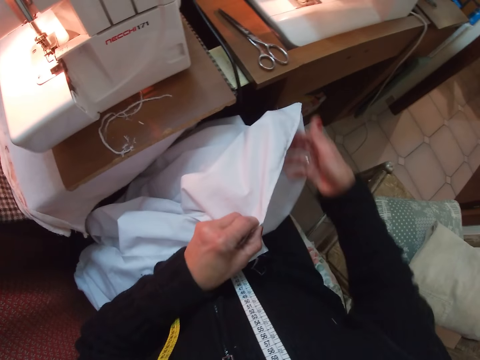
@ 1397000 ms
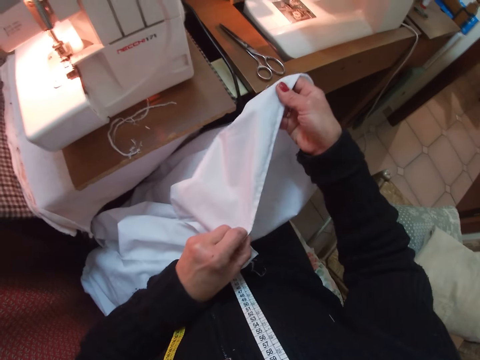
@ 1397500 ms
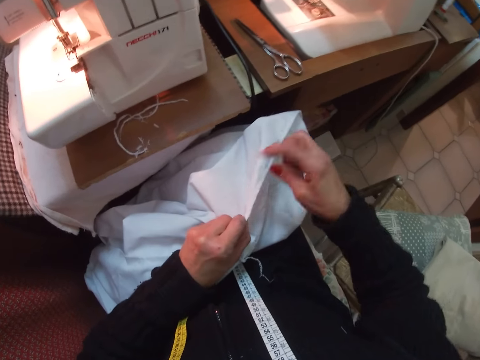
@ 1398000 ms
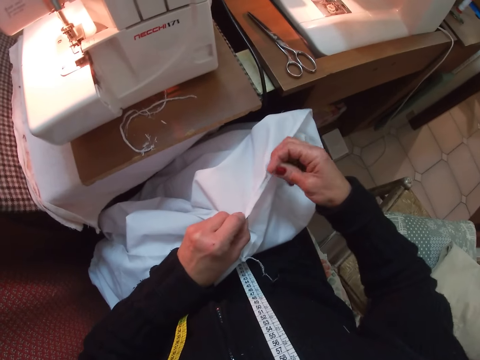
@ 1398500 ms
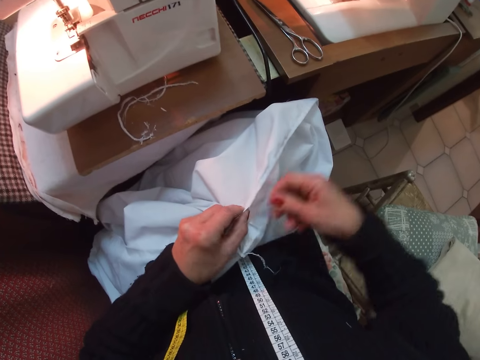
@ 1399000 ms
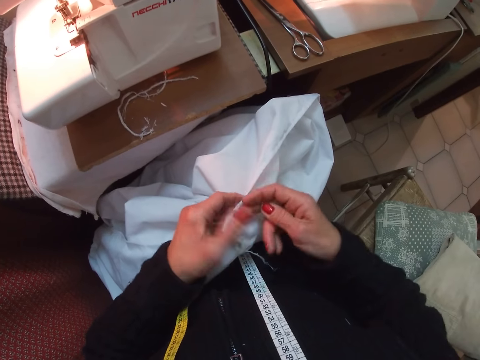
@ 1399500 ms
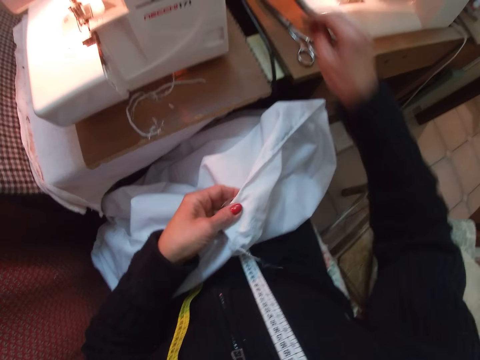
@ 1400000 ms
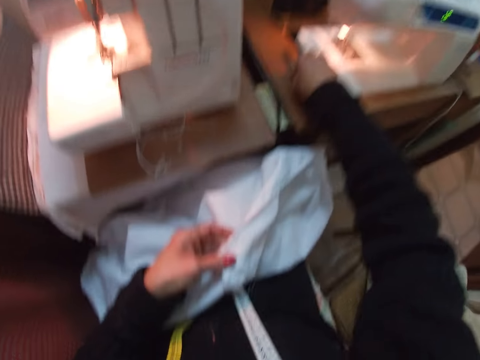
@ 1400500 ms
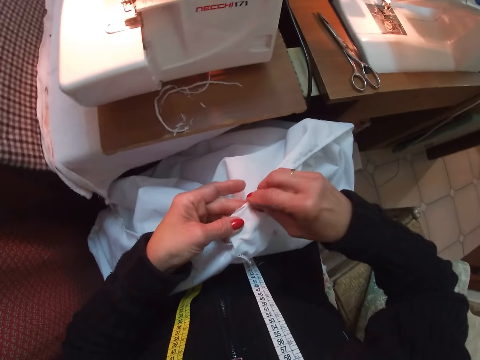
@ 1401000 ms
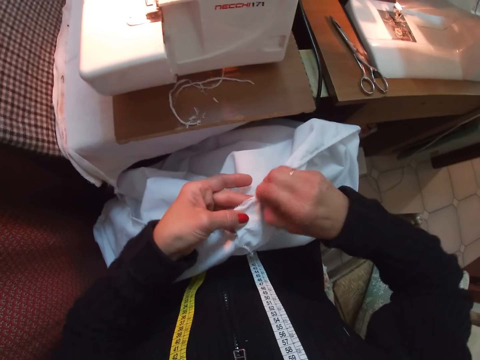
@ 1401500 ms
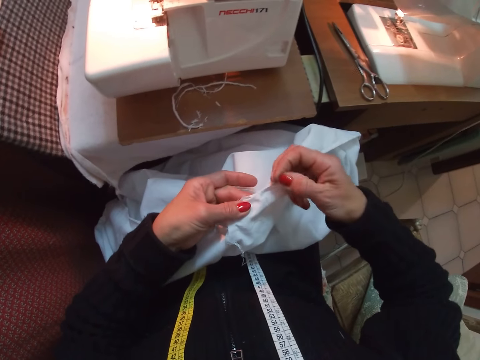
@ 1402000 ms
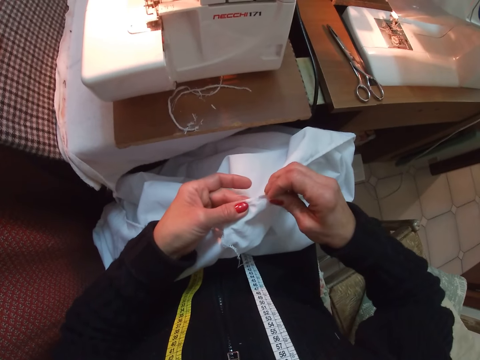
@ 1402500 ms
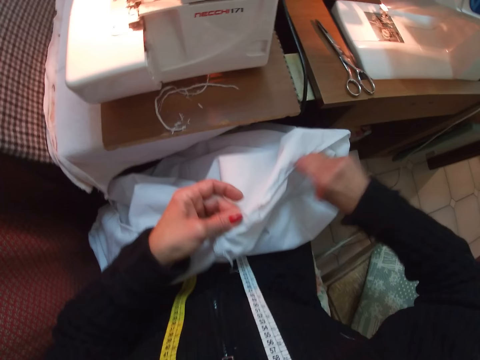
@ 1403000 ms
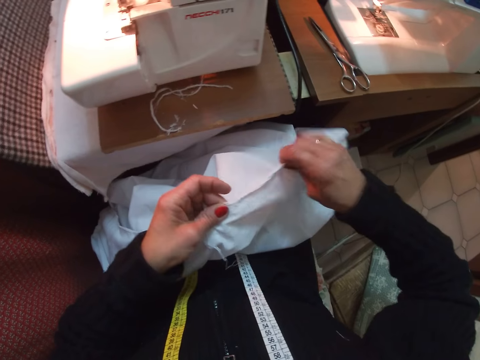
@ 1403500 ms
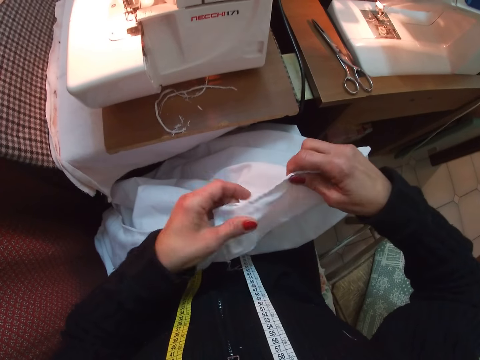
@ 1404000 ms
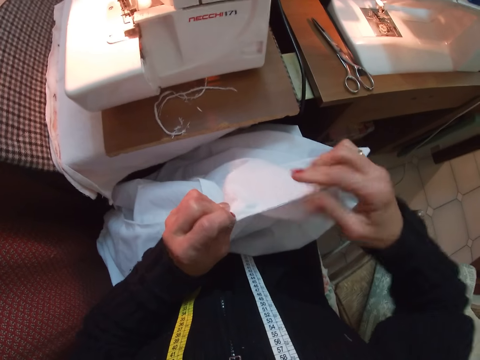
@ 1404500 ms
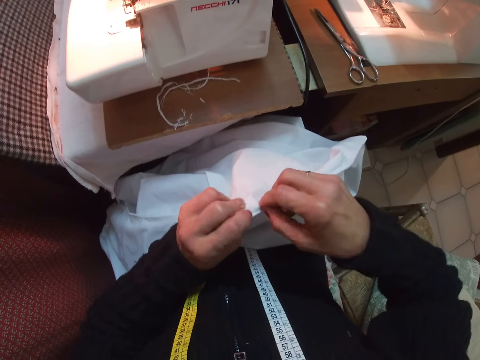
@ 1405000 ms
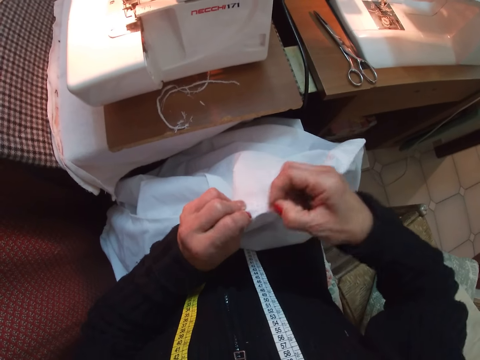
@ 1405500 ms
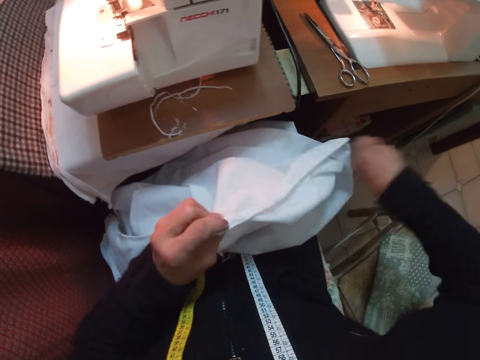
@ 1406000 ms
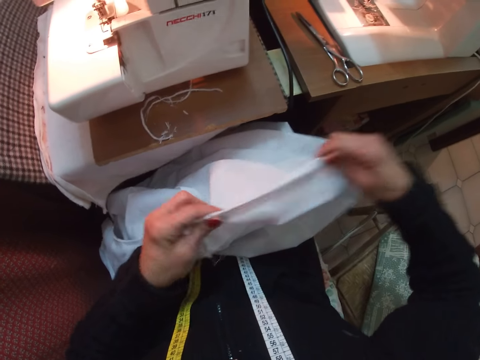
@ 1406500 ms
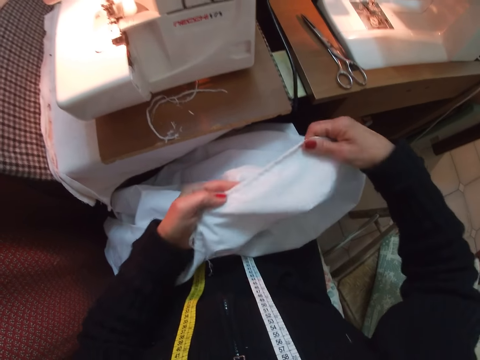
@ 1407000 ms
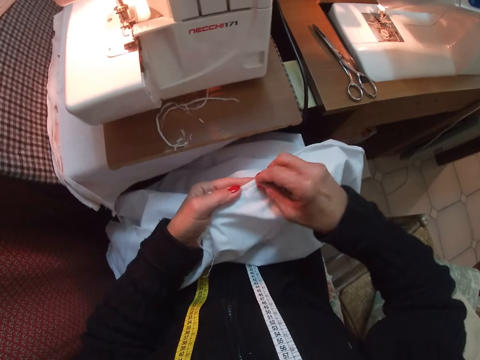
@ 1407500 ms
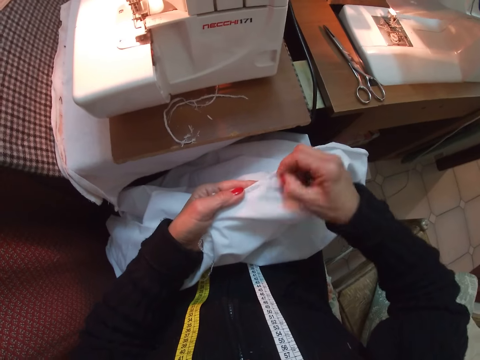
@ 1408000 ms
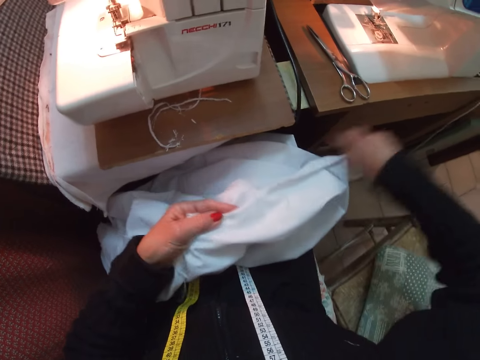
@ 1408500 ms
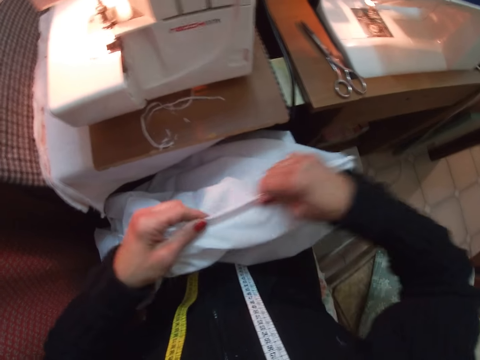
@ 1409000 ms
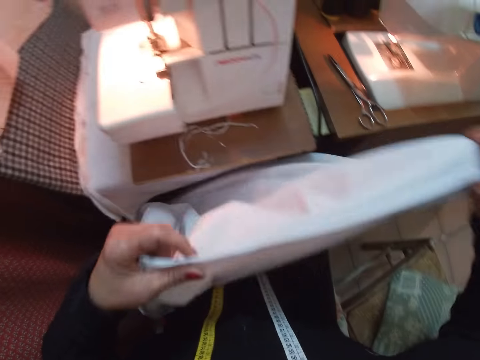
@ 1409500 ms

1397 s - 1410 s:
The camera wearer lifts the cloth up with her two hands. She drops the cloth on her lap with her two hands. She straightens the cloth. She holds the scissors on the table with her right hand. She pulls out a thread from the cloth with her right hand. She turns the cloth to the other side with both hands. She pulls out a thread from the cloth with her right hand. She holds the cloth with both hands. She pulls out a thread from the cloth with her right hand.

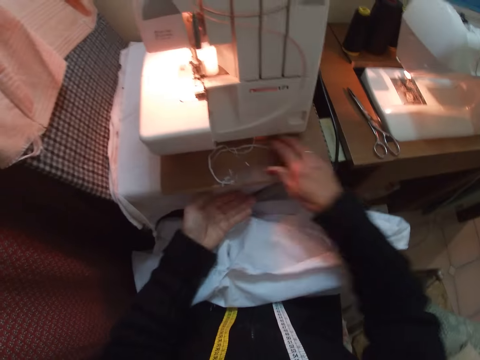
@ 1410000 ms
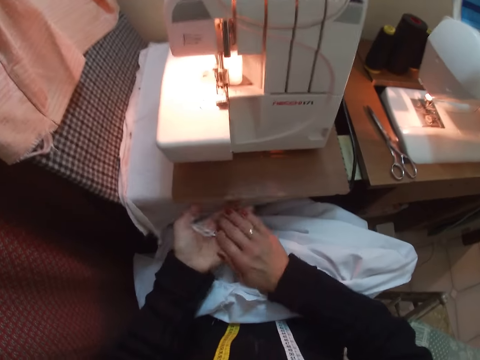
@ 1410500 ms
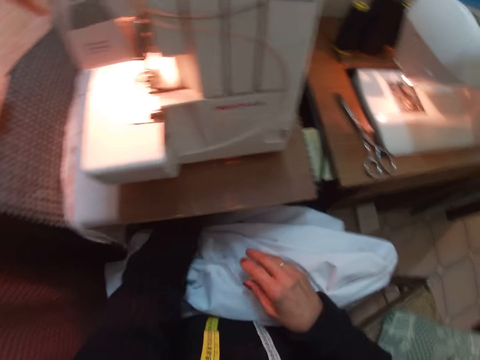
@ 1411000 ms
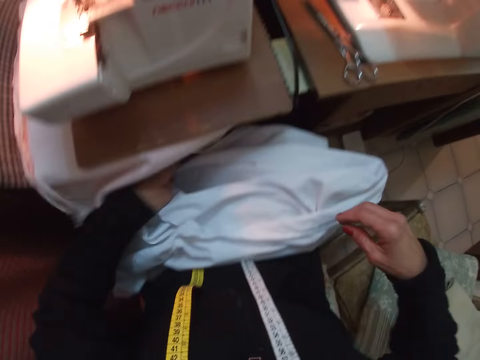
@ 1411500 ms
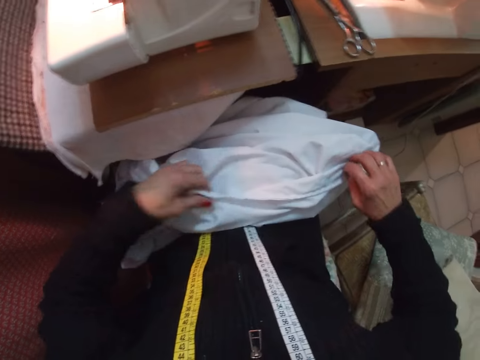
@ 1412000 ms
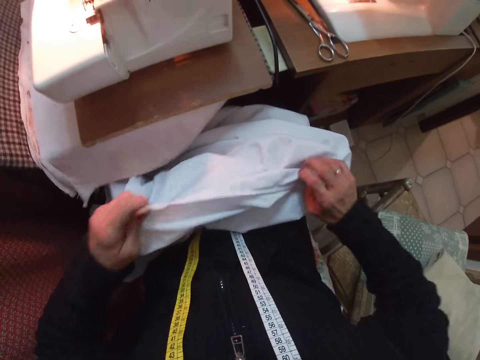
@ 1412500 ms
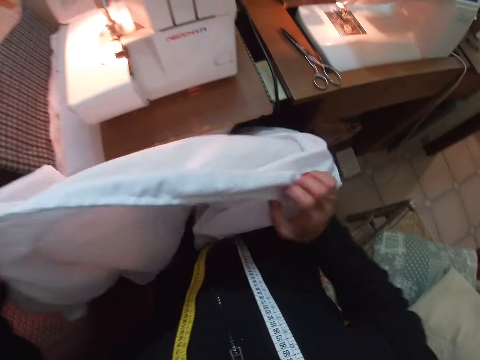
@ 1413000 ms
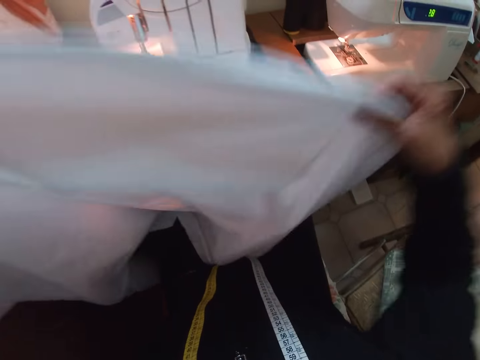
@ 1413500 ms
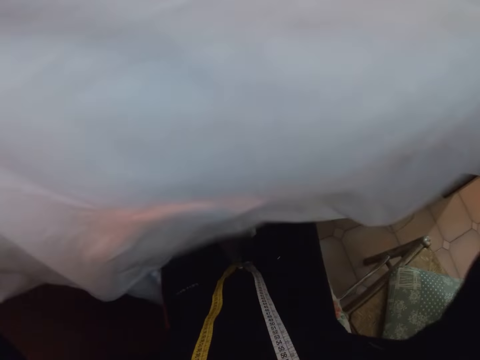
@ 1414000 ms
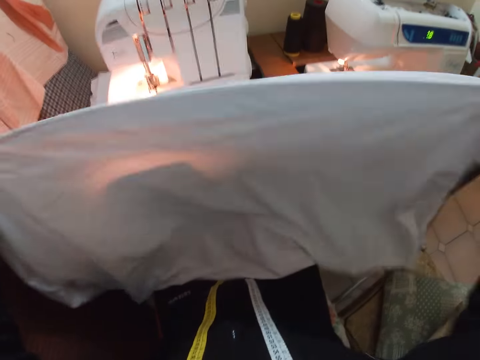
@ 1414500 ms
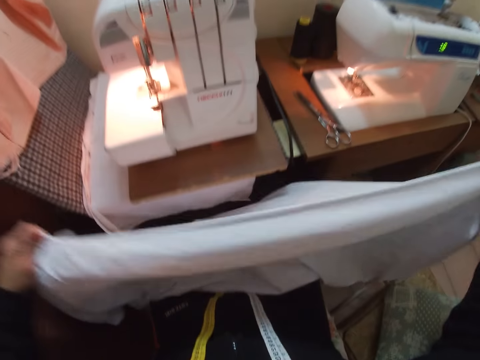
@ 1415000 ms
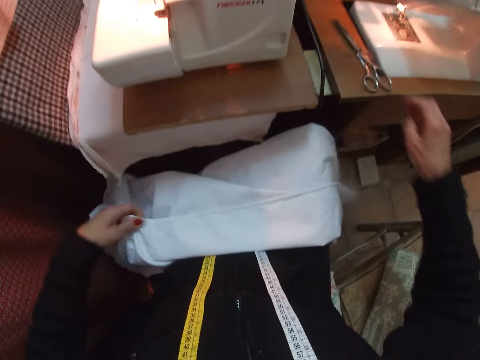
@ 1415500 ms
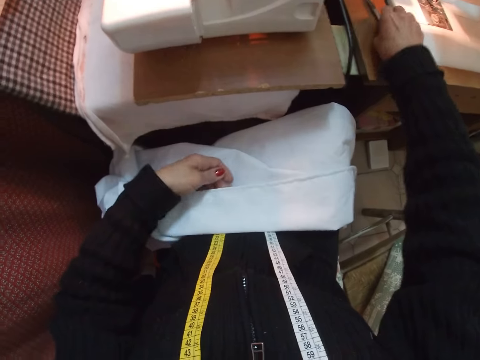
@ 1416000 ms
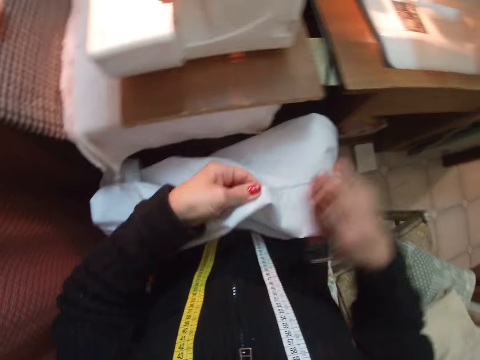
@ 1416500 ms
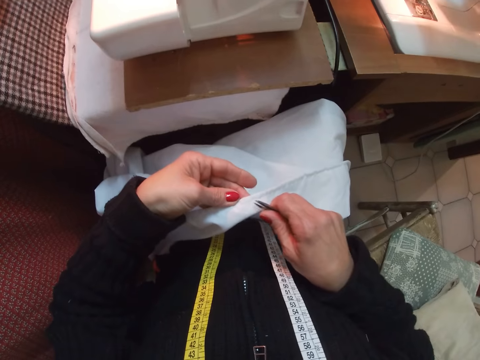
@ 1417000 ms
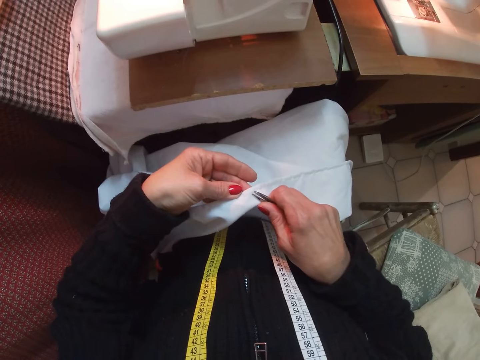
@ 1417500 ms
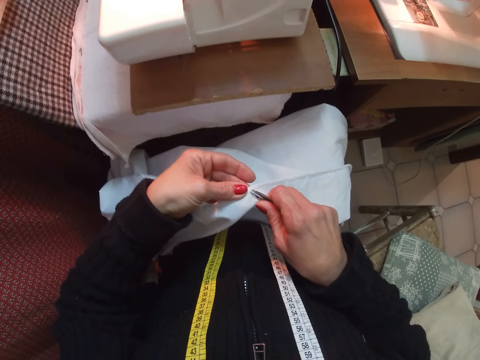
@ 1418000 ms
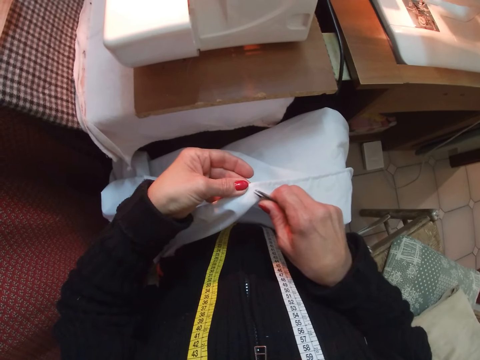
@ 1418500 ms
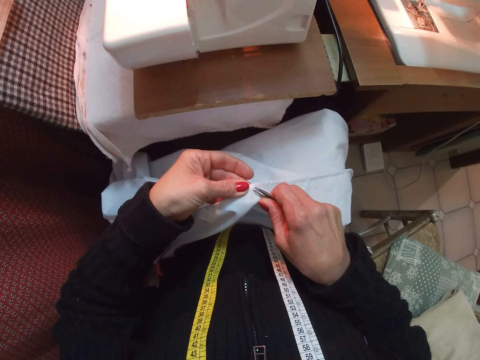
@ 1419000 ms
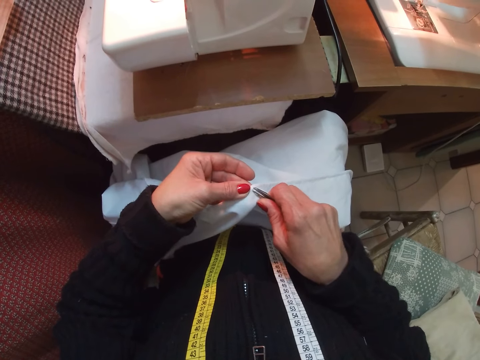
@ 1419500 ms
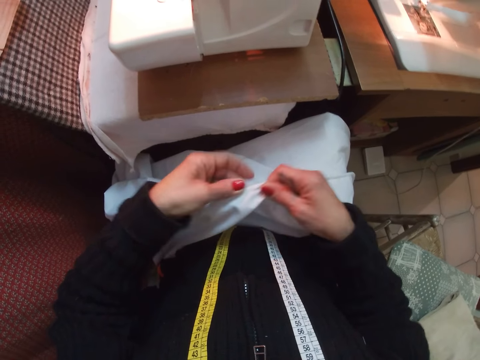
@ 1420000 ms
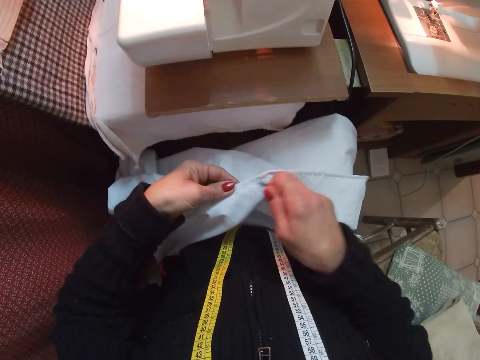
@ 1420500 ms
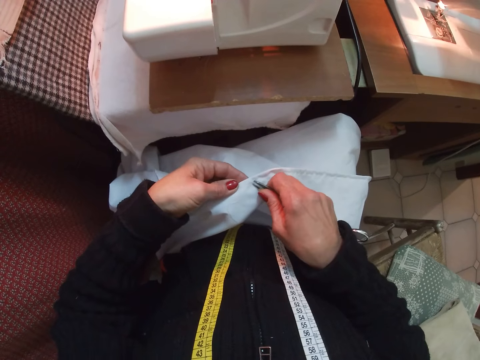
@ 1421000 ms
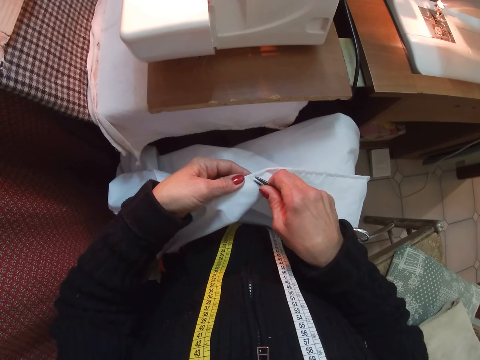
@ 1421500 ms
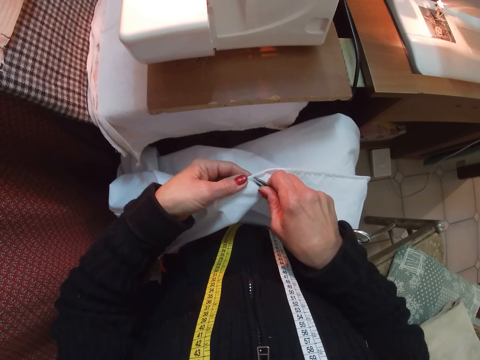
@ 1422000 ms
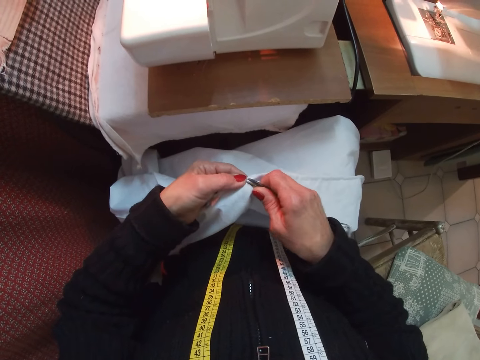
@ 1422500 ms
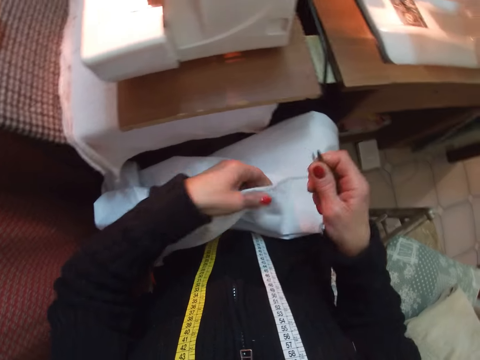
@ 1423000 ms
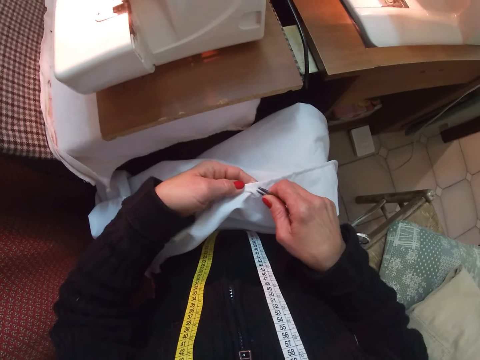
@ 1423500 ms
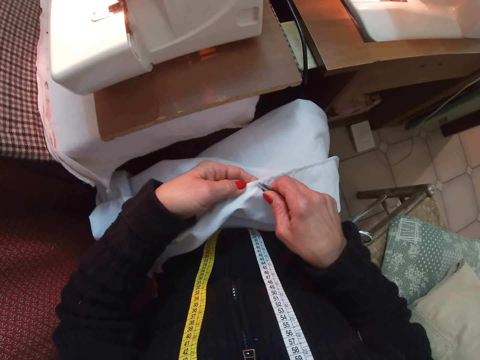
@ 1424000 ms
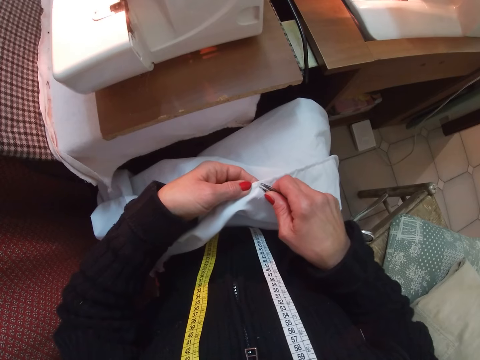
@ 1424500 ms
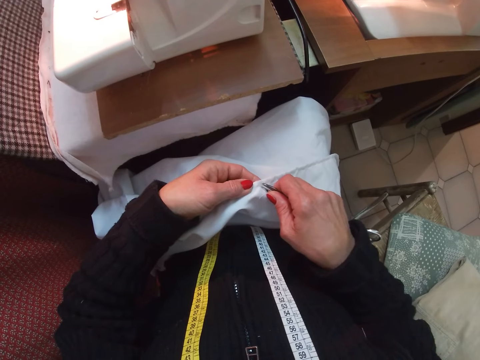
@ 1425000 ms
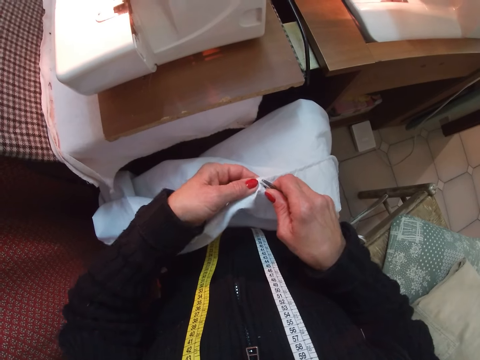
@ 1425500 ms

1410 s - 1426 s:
The camera wearer drops the cloth on her lap with both hands. She wipes off the cloth pieces from the top of the sewing table with her right hand. She collects the cloth pieces with her left hand and throws the cloth pieces on the floor. She holds the cloth with both hands. She raises the cloth from her lap with both hands. She drops the cloth on her lap with both hands. She picks up the scissors with her right hand from the sewing machine table. She cuts the thread on the cloth with the scissors in her right hand. She moves her left hand slightly to the right on the cloth. She cuts the thread on the cloth with the scissors in her right hand. She moves her left hand slightly to the left on the cloth. She cuts the thread on the cloth with the scissors in her right hand.
